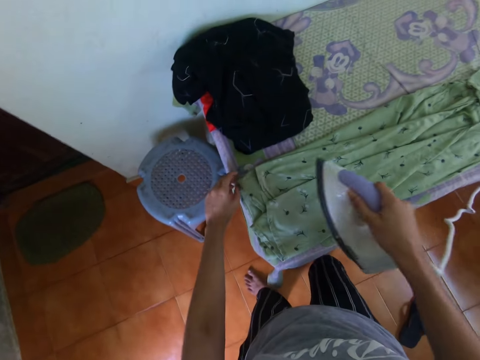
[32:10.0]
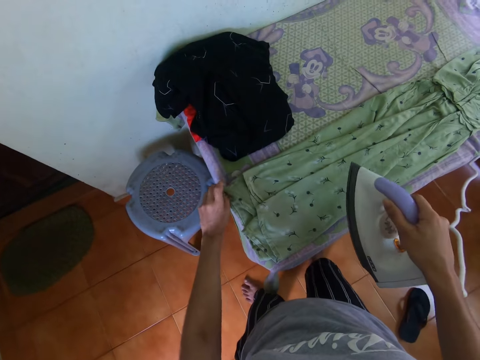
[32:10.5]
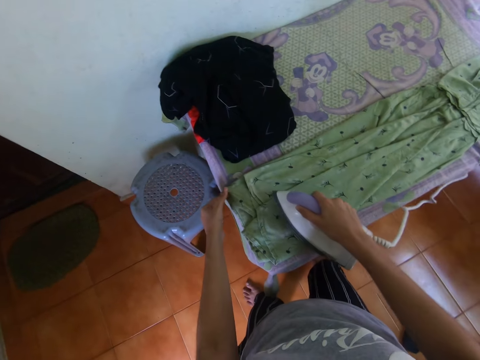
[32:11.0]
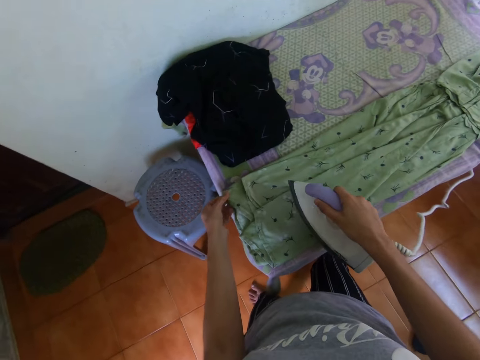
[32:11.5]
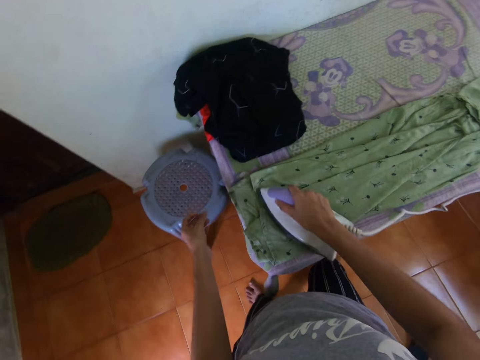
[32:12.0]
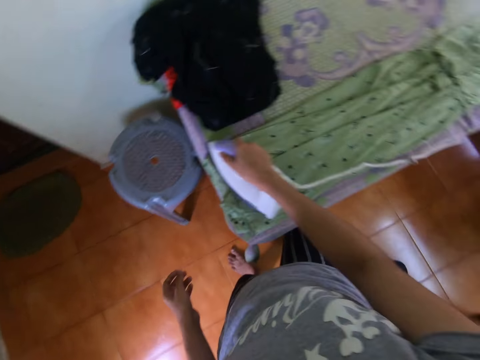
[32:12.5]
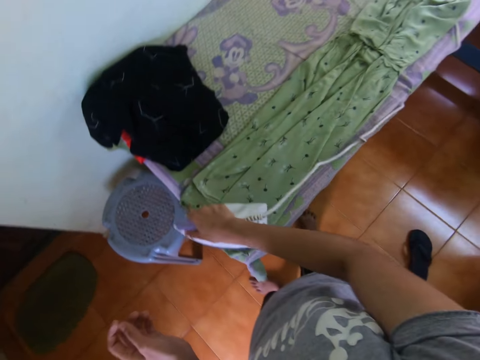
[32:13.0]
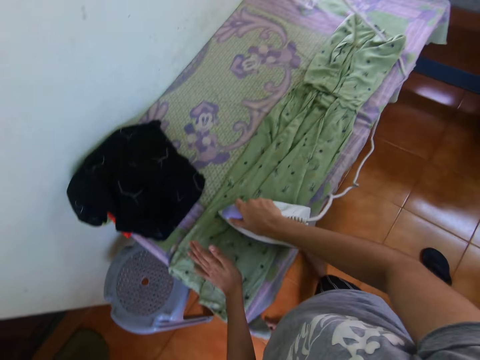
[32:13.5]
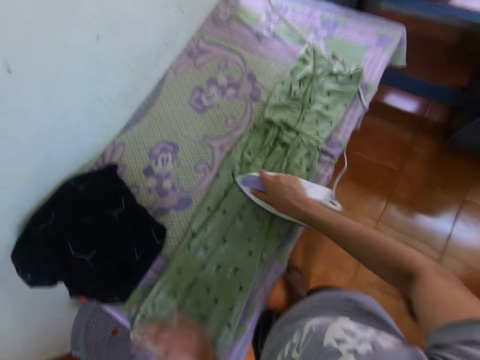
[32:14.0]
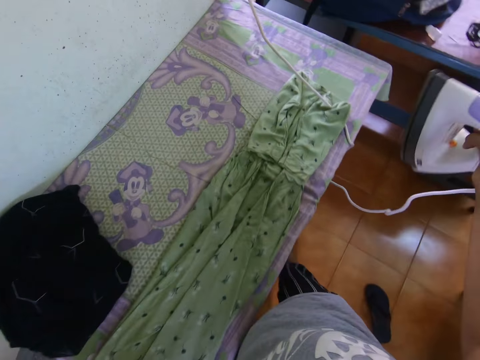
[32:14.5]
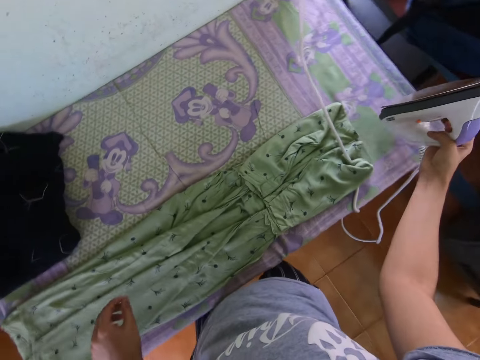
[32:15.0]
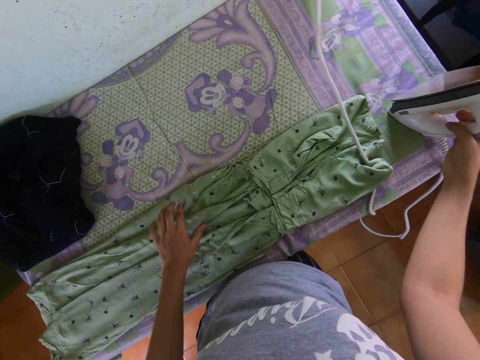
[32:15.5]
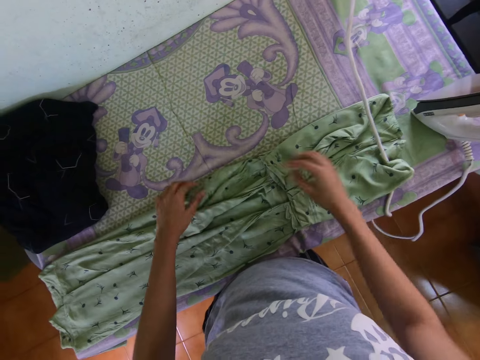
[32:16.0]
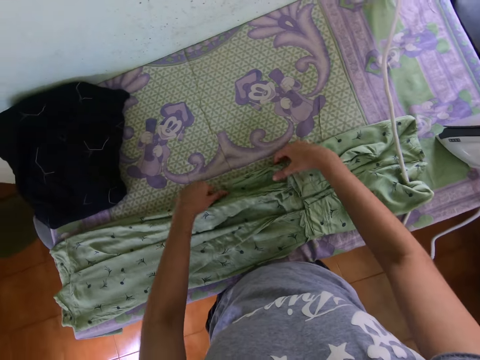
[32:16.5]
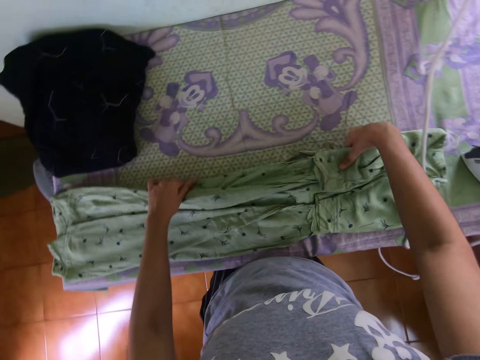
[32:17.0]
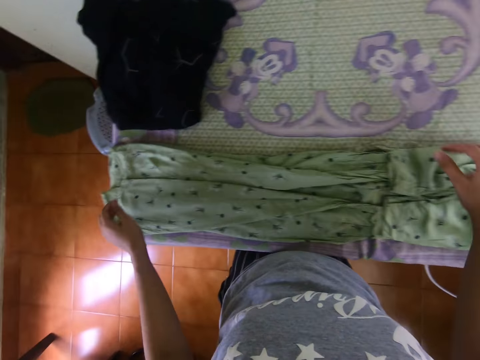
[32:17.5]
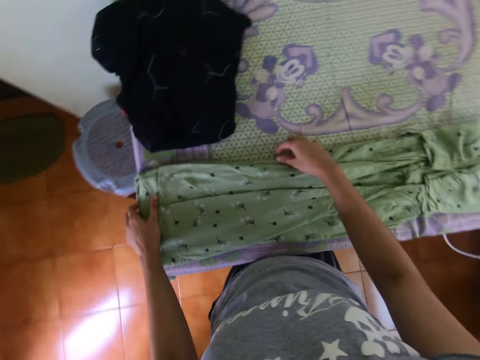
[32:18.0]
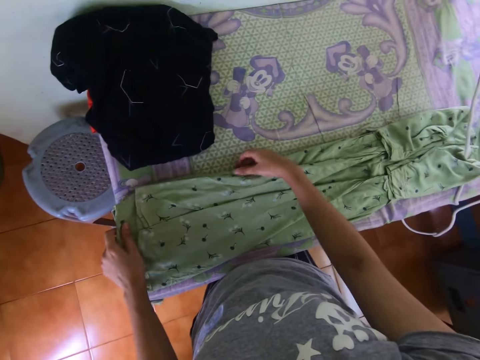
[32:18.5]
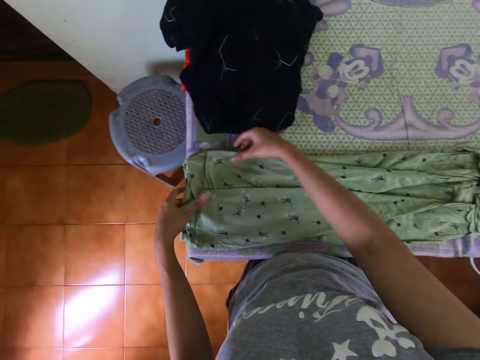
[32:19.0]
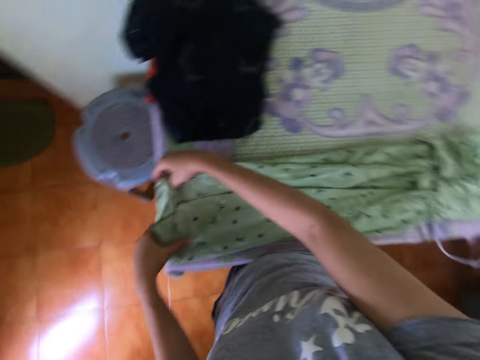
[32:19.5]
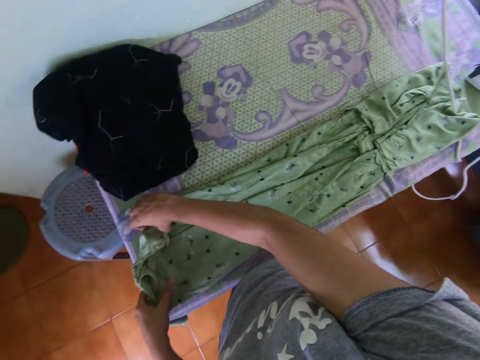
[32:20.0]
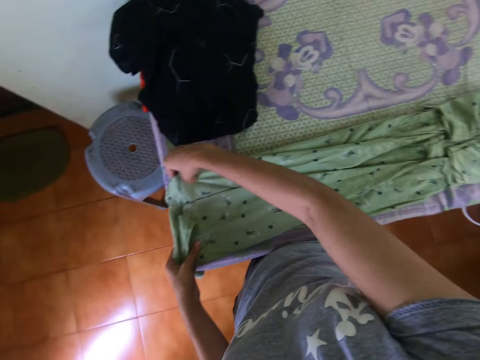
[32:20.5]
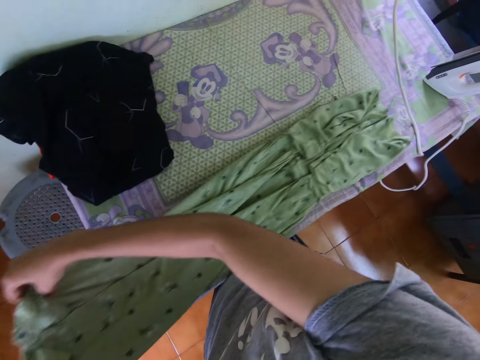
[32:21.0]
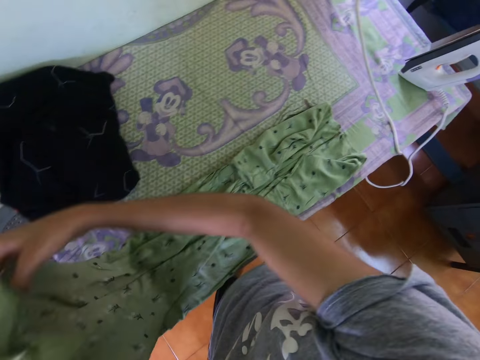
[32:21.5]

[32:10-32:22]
The camera wearer puts the iron box on the table. They fold a dress on the table in a room with both hands.

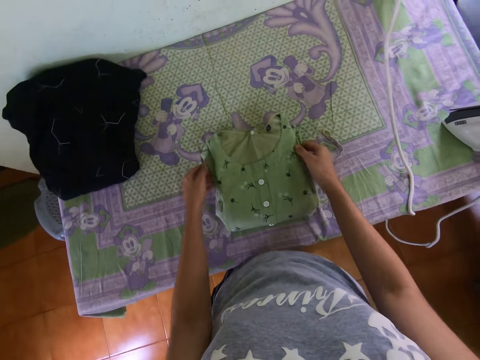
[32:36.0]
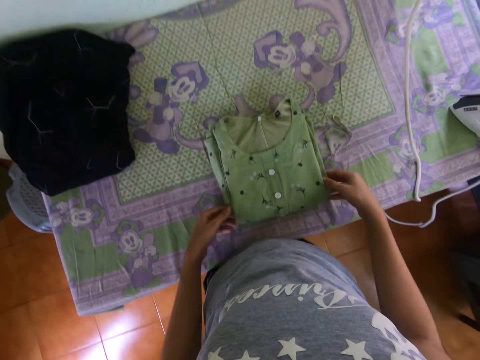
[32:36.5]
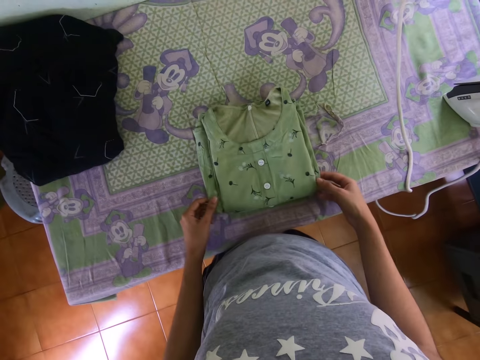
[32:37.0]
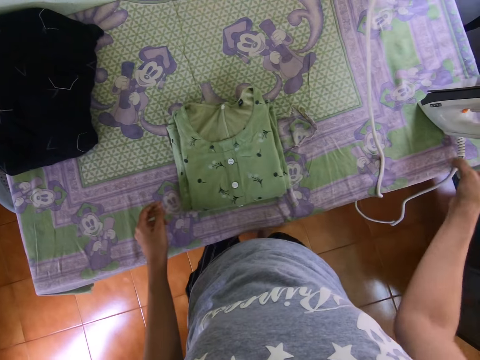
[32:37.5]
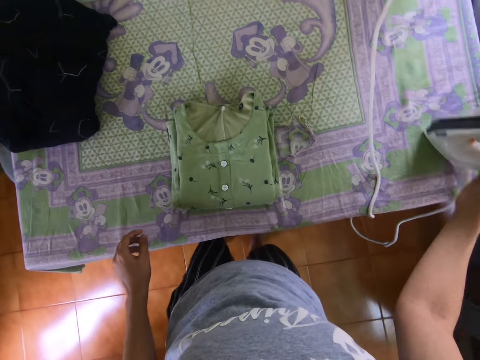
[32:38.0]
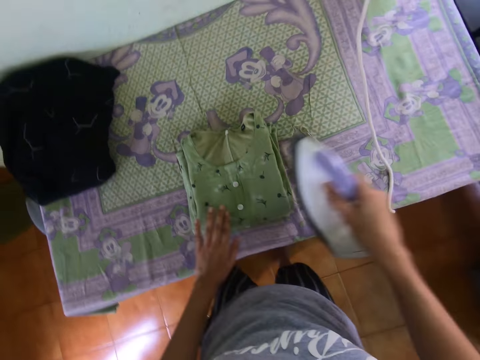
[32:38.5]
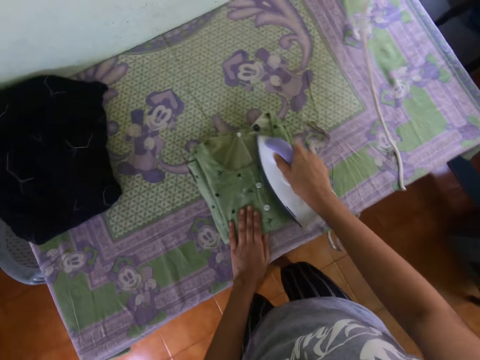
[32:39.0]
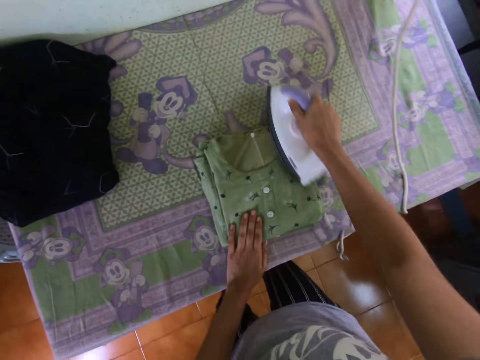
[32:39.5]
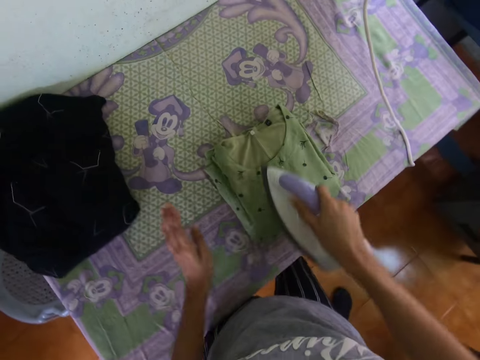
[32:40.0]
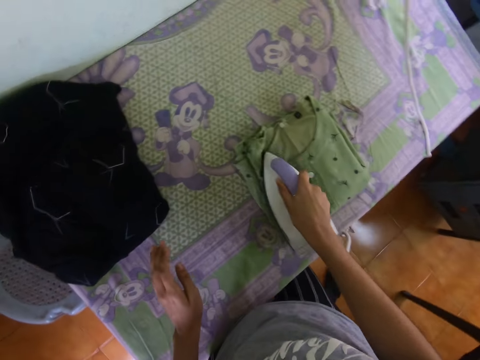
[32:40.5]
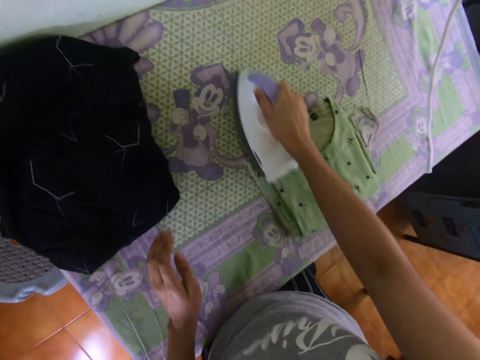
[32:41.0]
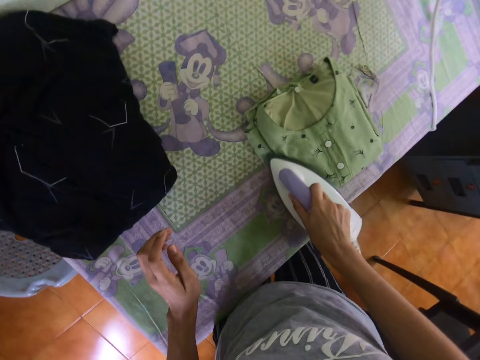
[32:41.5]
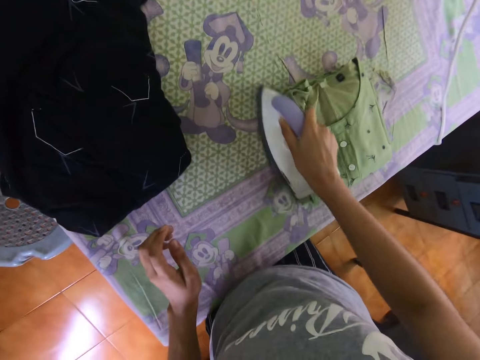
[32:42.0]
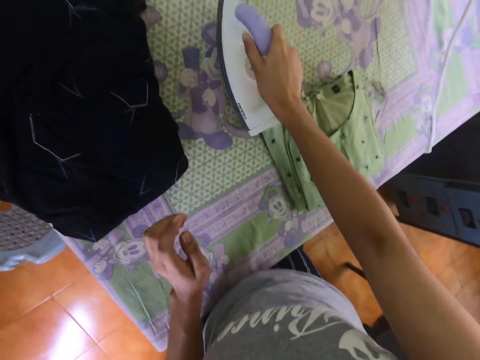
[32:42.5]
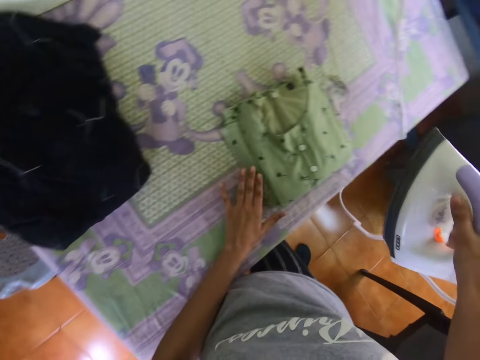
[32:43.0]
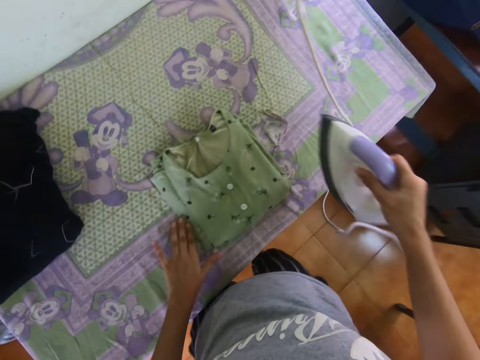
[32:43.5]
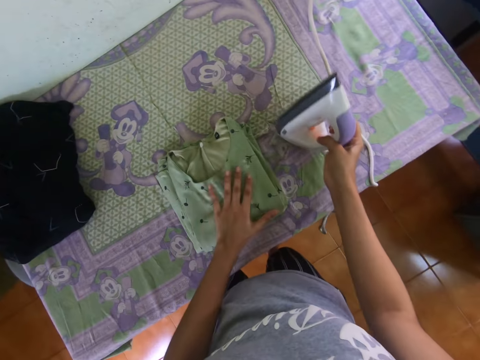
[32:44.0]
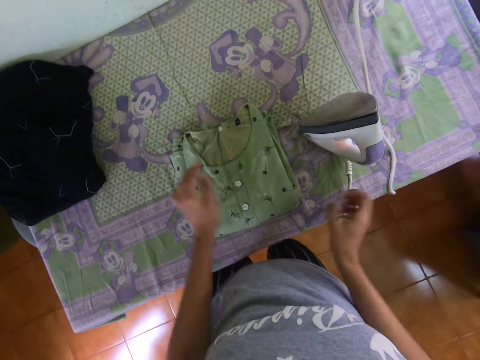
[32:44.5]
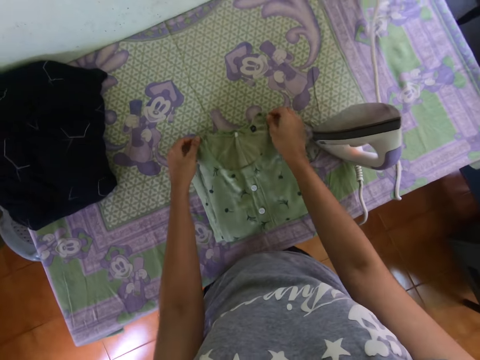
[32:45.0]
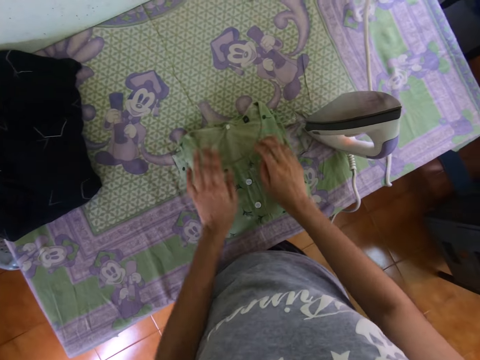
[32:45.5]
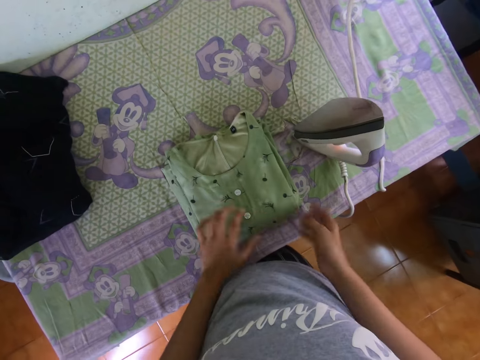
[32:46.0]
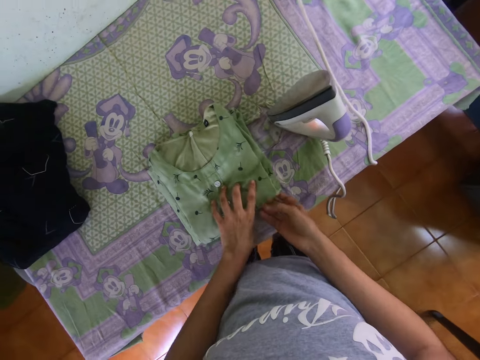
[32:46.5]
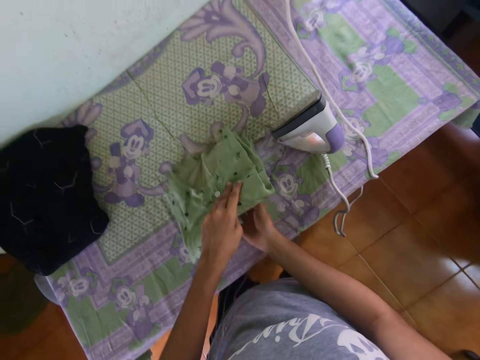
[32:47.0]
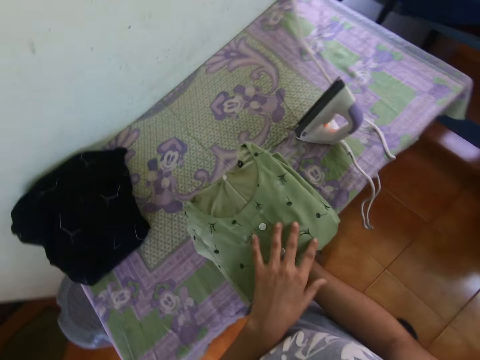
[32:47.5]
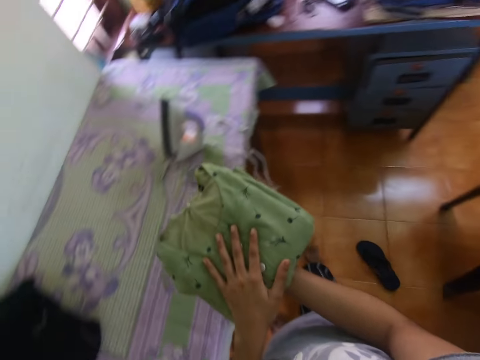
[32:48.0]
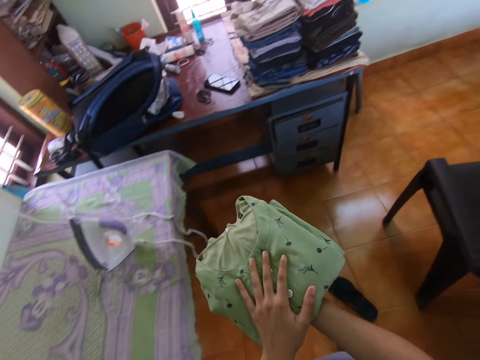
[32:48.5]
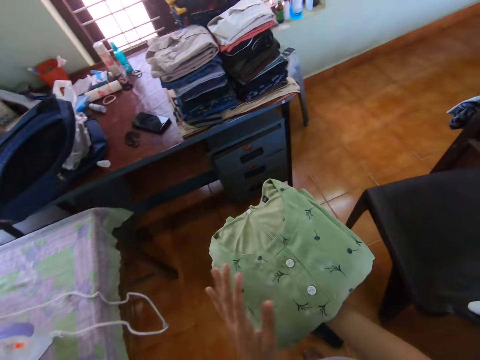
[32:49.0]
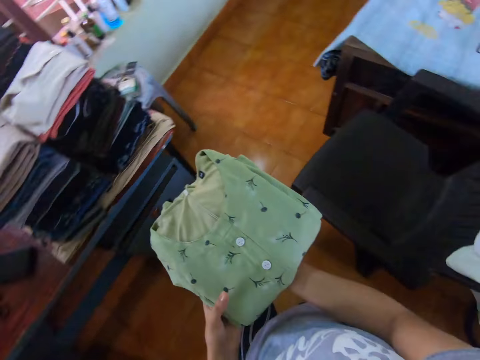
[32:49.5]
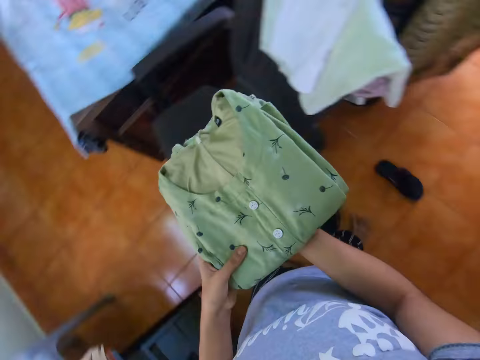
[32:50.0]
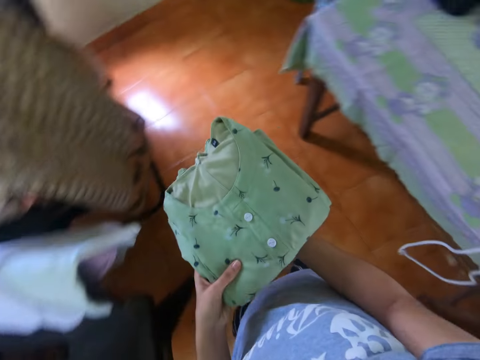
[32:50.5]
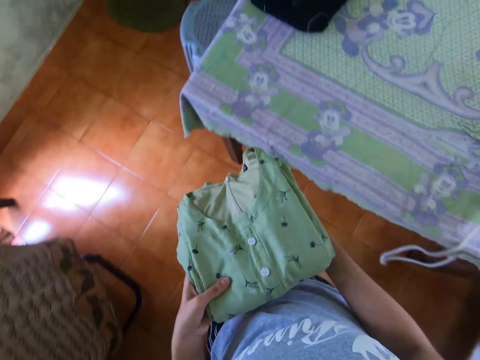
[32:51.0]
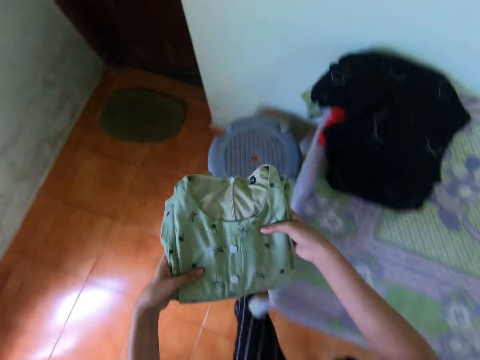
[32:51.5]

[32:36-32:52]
The camera wearer picks up the iron box from the table. They iron the dress on the table with the iron box. They put the iron box on the table. They fold the dress on the table in a room with both hands. They pick up the folded dress on the table. They walk in the room with the folded dress.
